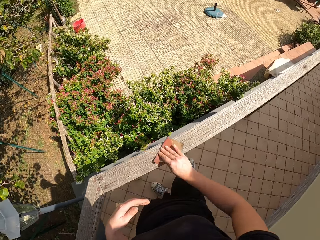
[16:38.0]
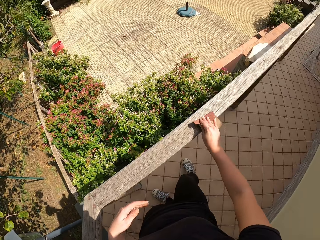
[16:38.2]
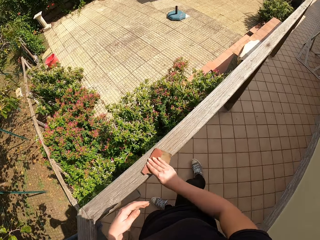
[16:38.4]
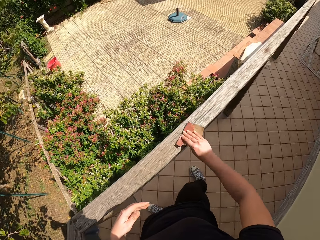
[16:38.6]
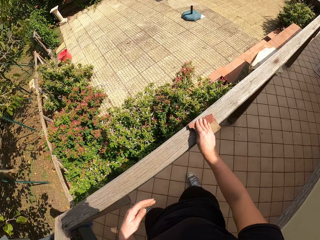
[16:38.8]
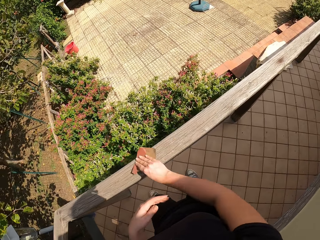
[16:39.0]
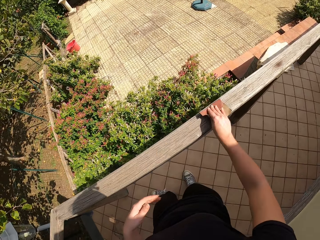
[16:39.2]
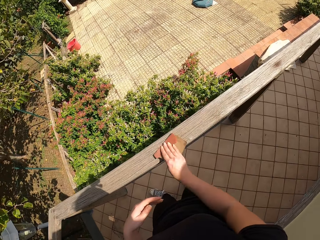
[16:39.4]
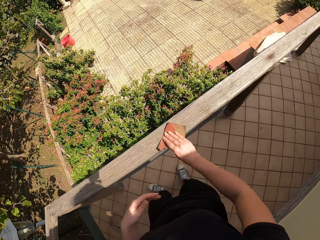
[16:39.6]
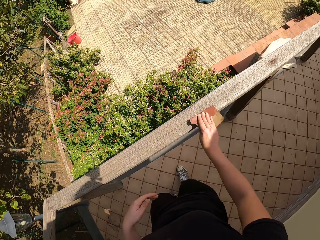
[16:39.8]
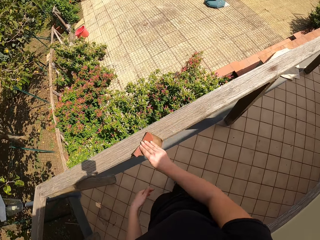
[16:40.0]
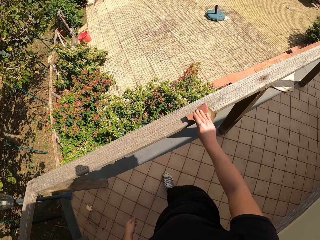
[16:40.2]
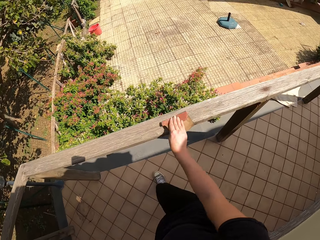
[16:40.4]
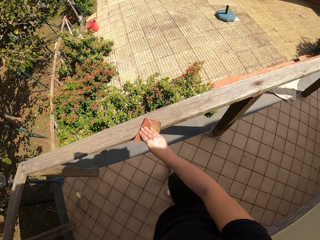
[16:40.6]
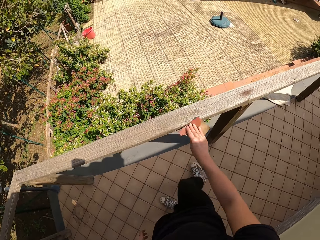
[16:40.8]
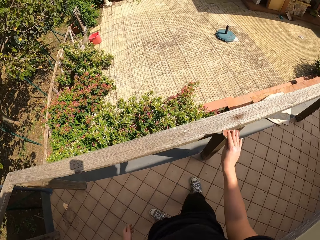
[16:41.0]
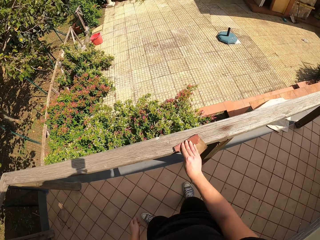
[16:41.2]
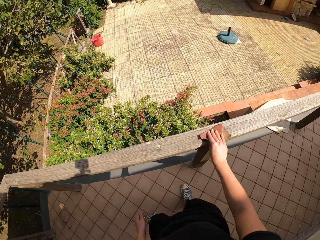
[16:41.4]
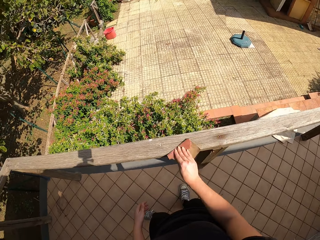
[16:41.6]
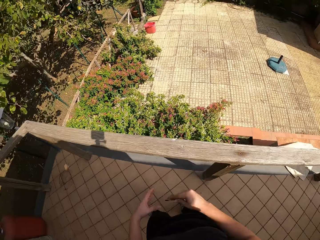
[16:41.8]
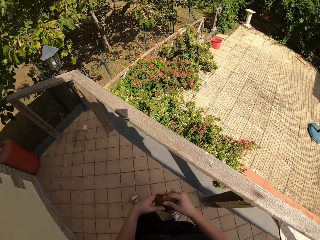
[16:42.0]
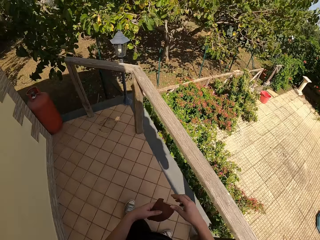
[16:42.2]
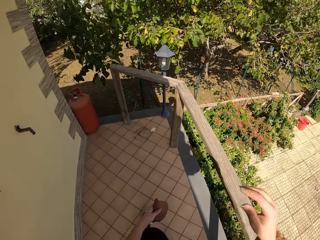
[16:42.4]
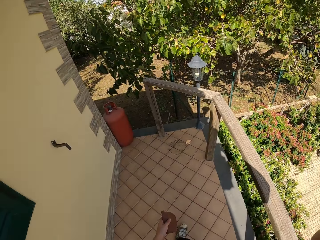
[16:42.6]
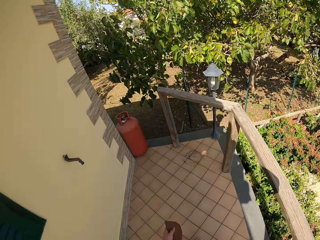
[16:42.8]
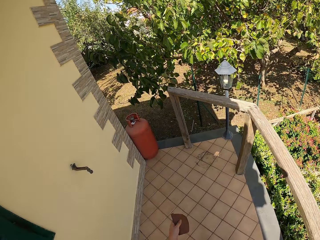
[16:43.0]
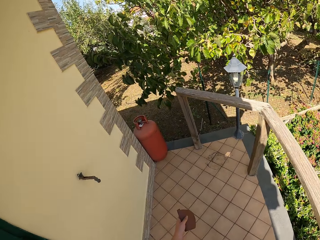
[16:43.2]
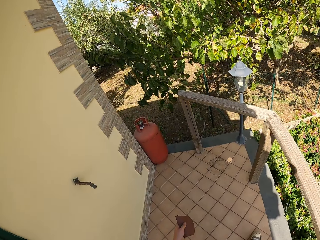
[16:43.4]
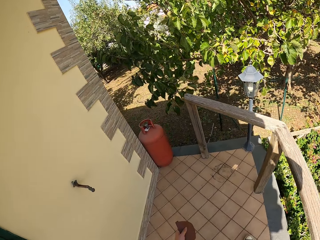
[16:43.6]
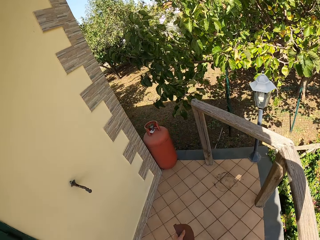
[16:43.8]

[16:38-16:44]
The camera wearer stops walking. They stop scrubbing the frame of wood. They change handling of the sandpaper to the left hand. They walk around the frame of wood.
